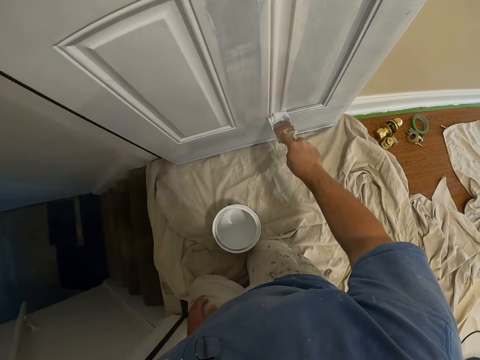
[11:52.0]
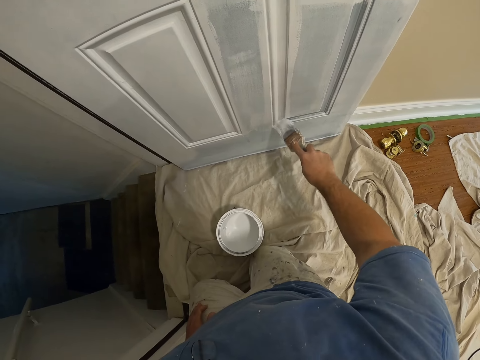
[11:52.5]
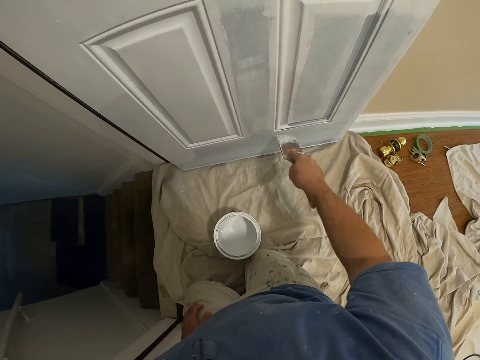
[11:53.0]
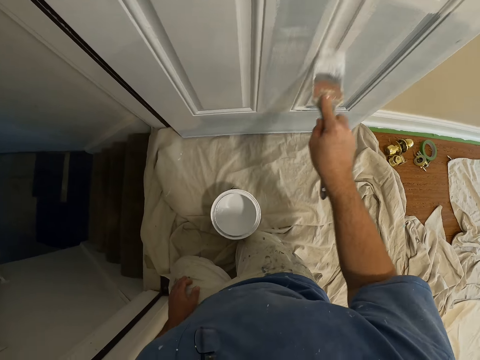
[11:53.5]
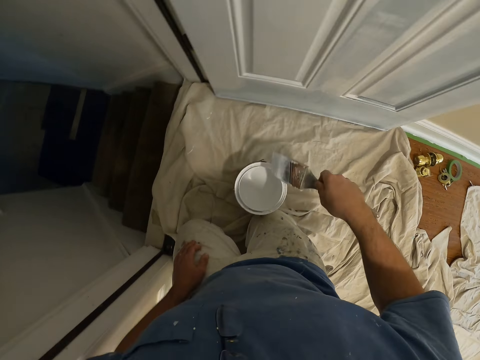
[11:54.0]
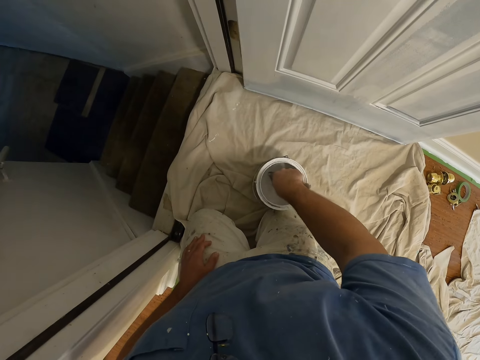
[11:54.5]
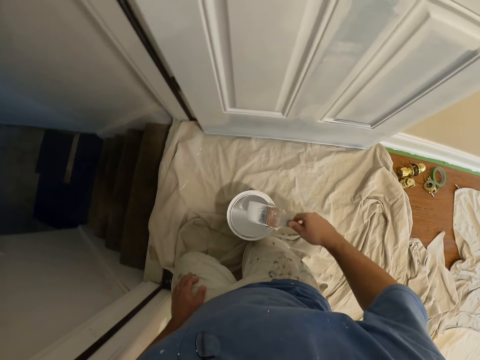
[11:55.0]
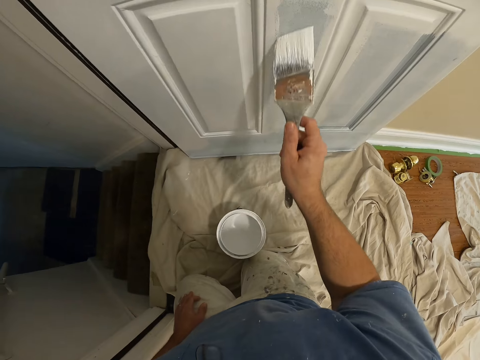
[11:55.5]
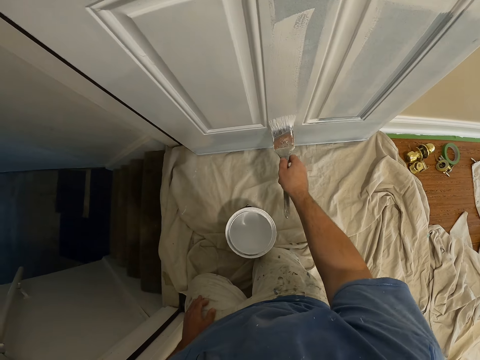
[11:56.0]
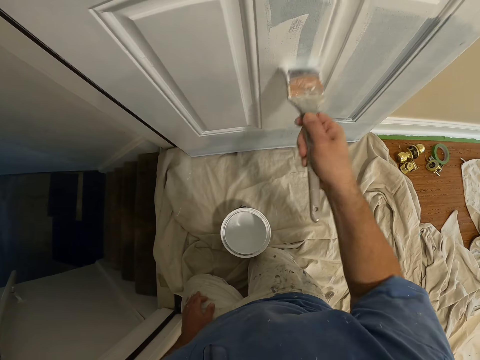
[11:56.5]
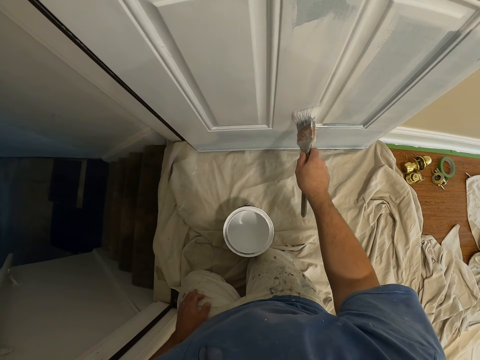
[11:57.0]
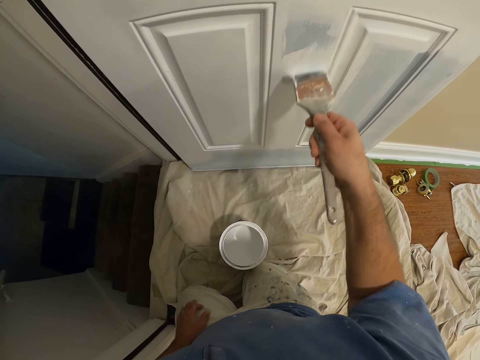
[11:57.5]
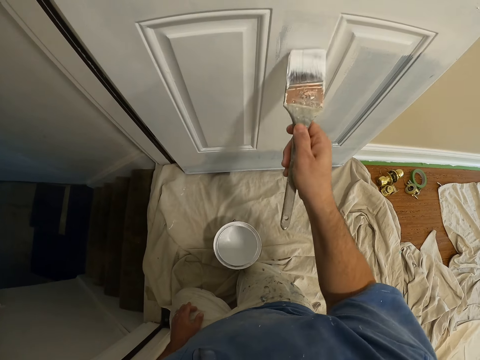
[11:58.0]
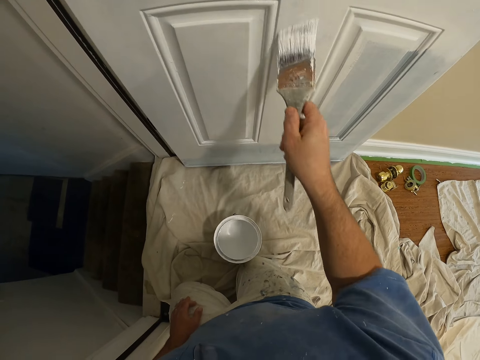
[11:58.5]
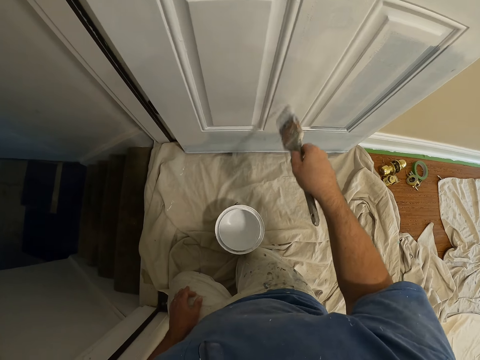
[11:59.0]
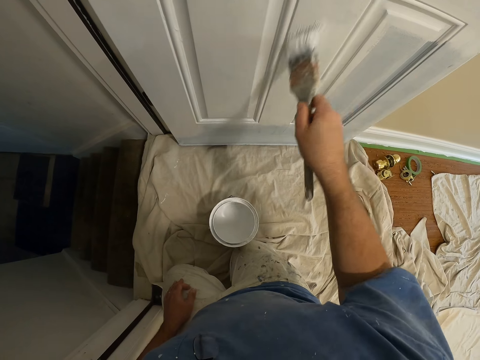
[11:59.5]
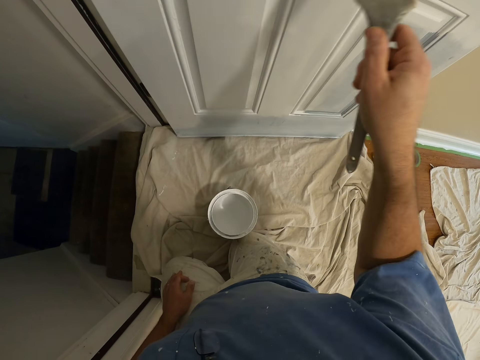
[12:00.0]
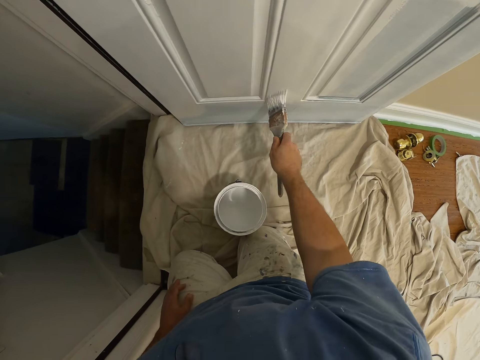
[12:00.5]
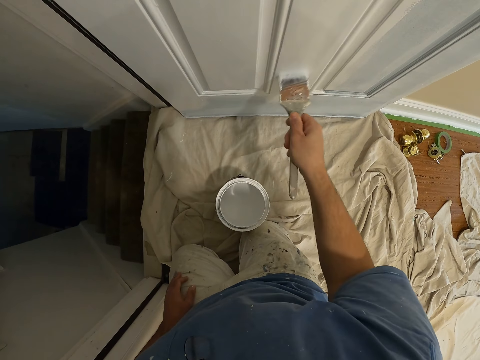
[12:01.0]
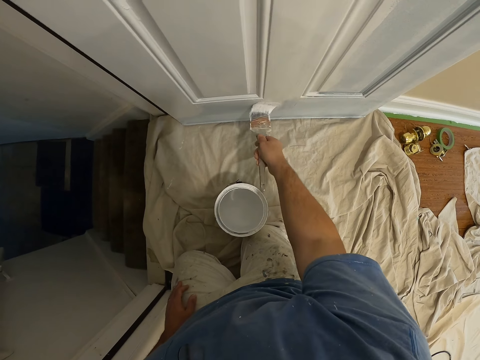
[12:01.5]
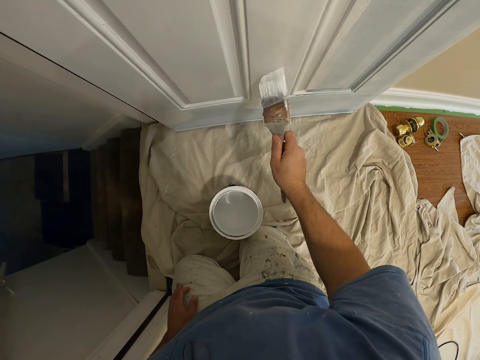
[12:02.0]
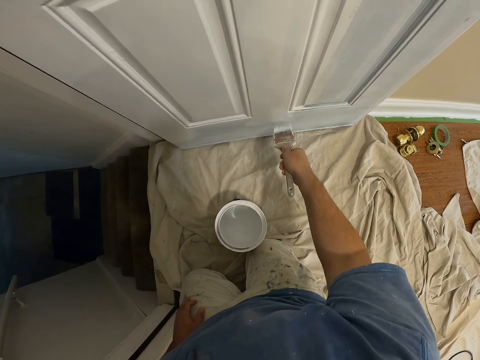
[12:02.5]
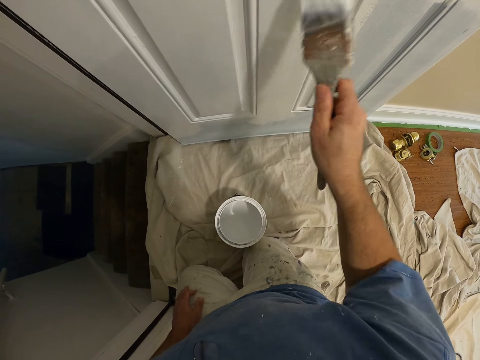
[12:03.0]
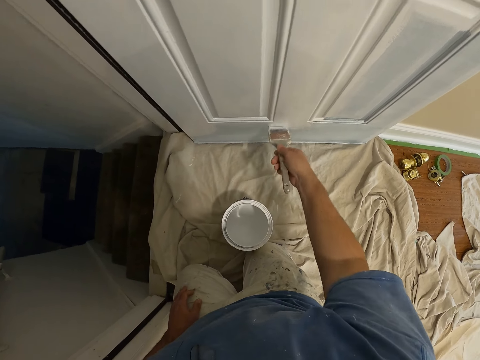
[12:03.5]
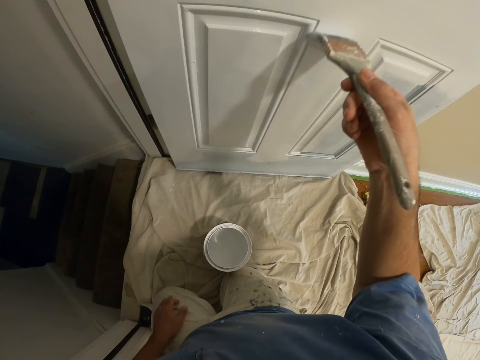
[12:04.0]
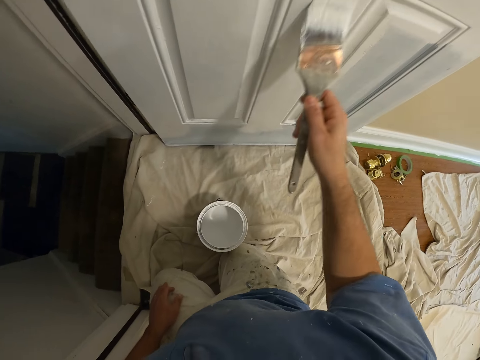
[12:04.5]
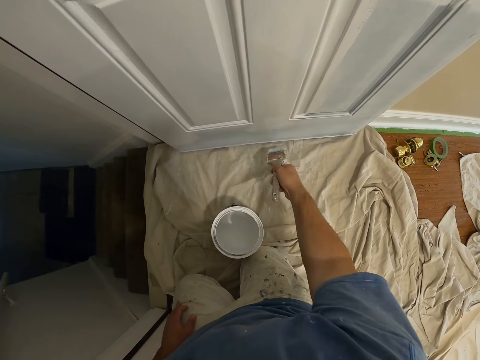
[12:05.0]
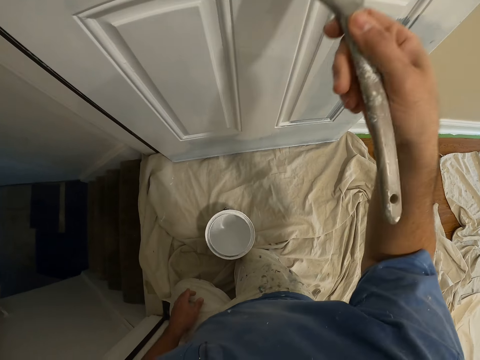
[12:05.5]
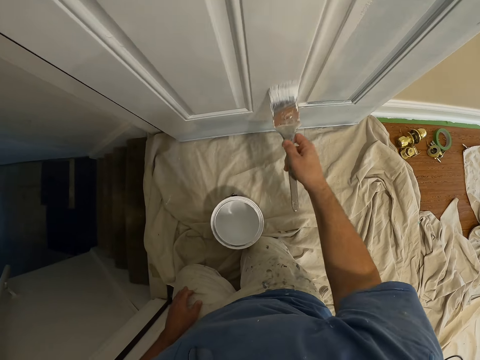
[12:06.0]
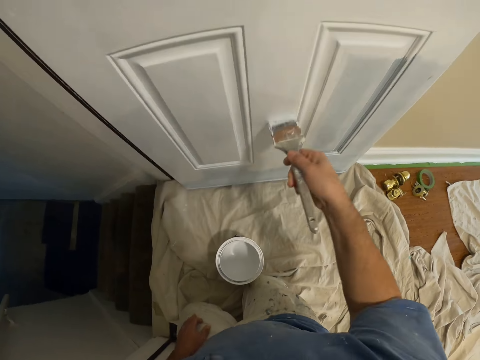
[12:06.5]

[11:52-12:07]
The camera wearer dips the paintbrush in the paint can. They paint the door using the paintbrush.

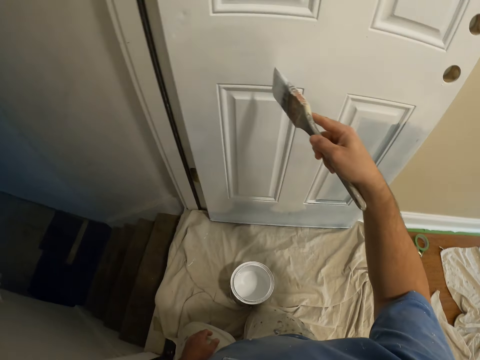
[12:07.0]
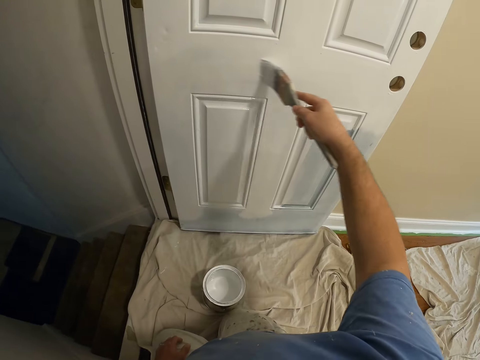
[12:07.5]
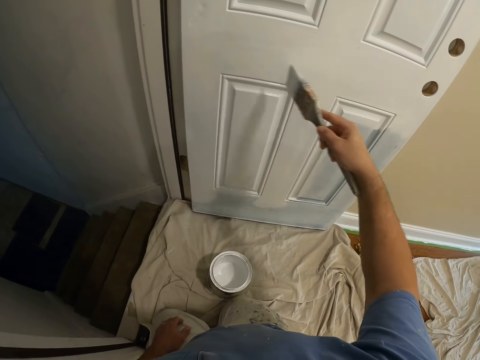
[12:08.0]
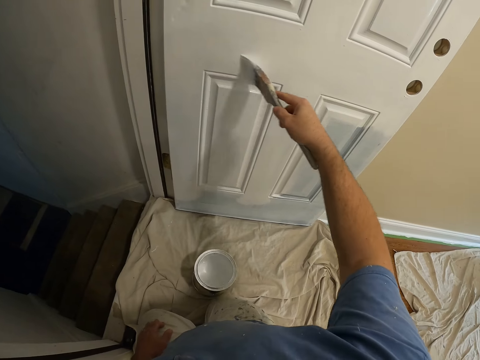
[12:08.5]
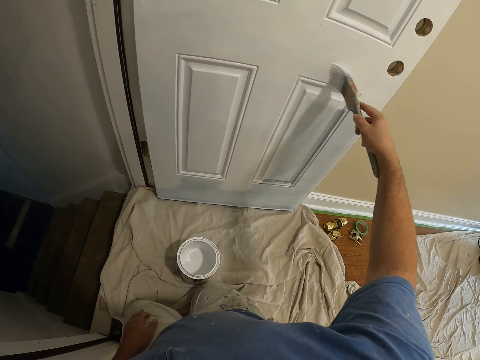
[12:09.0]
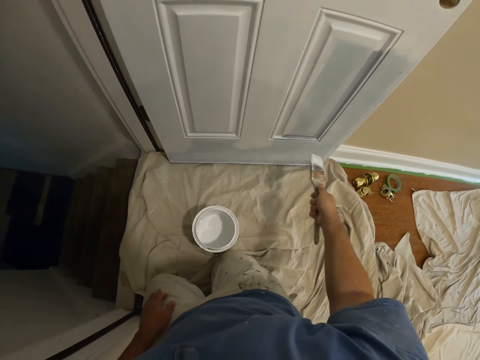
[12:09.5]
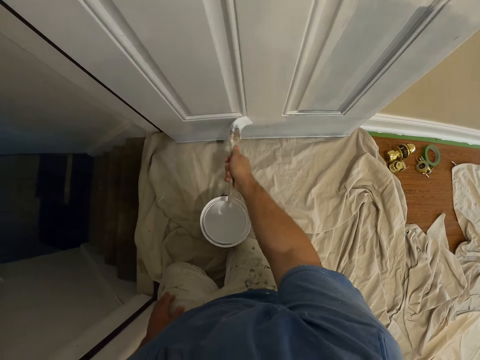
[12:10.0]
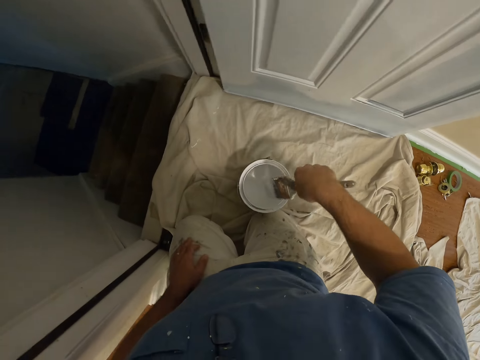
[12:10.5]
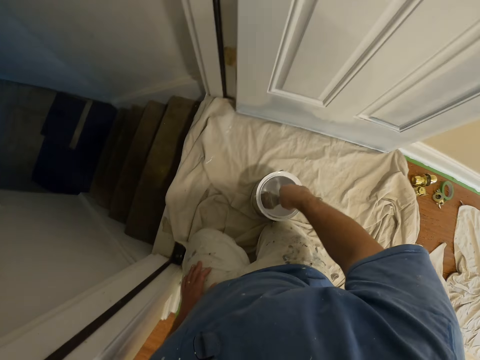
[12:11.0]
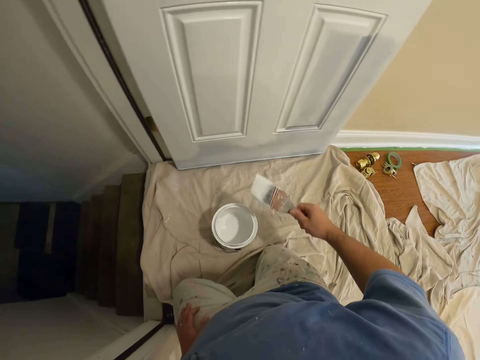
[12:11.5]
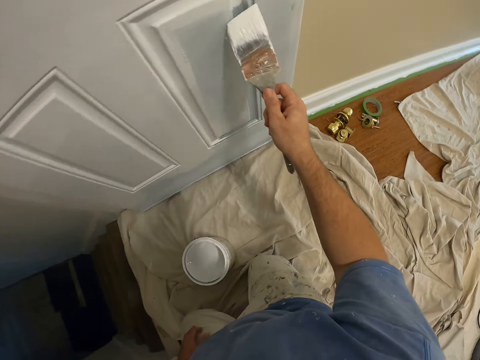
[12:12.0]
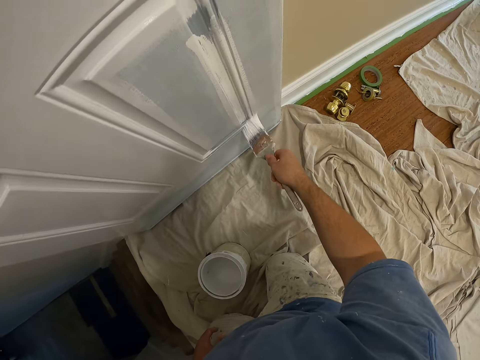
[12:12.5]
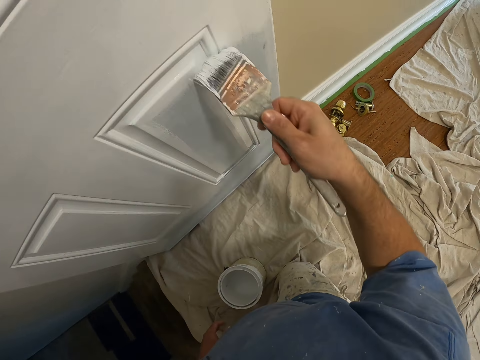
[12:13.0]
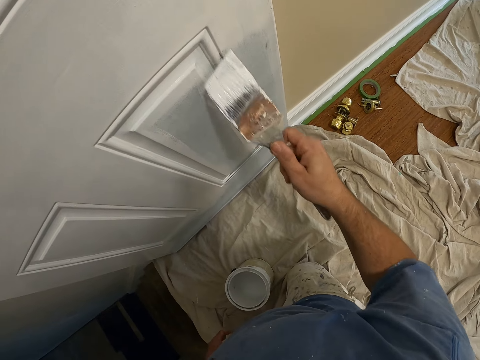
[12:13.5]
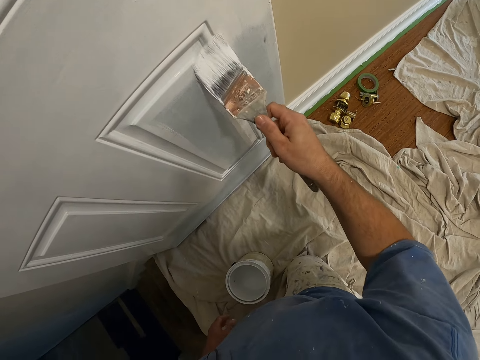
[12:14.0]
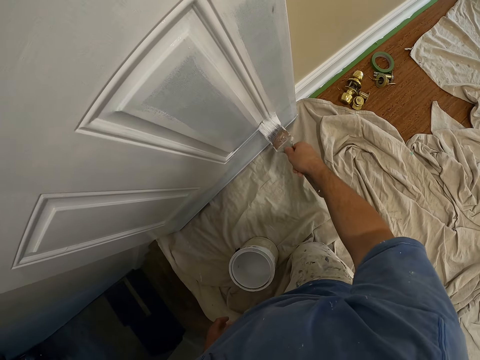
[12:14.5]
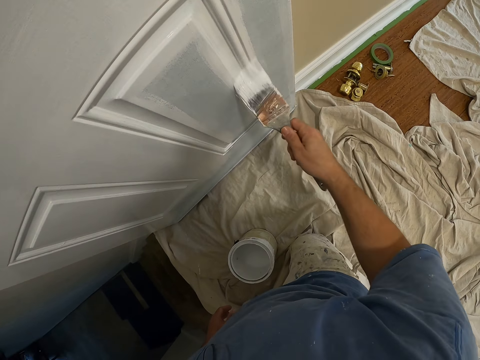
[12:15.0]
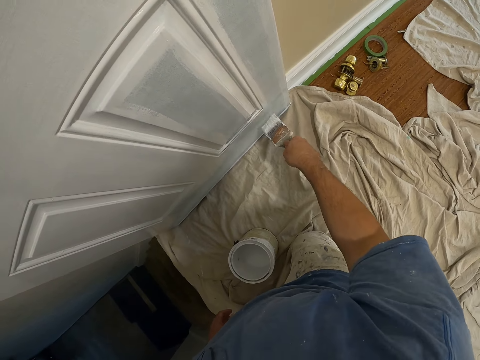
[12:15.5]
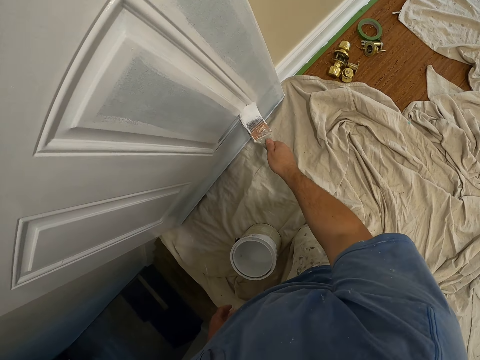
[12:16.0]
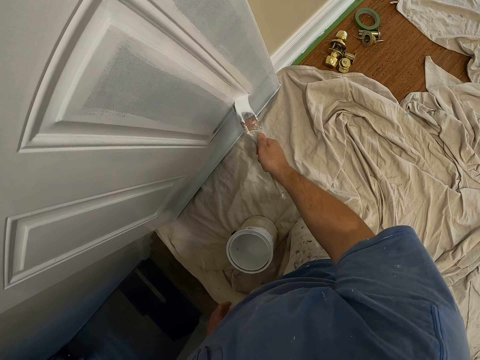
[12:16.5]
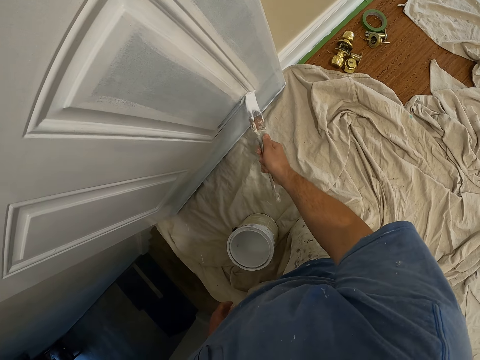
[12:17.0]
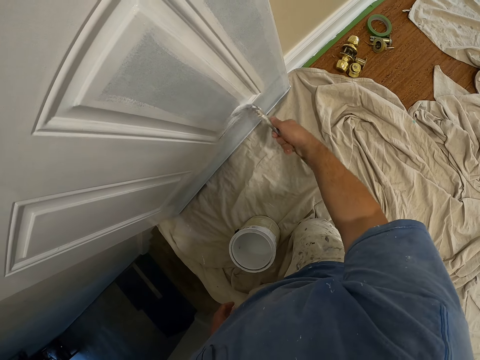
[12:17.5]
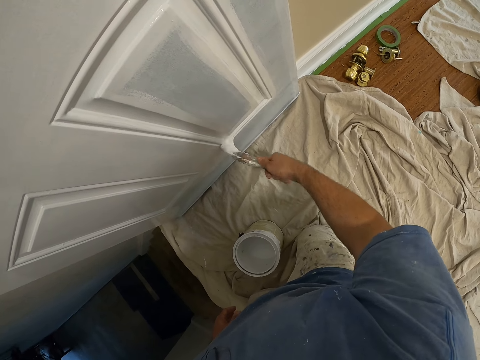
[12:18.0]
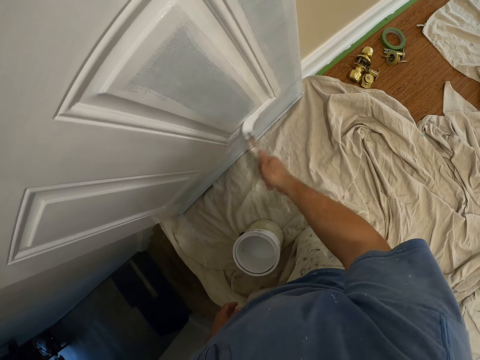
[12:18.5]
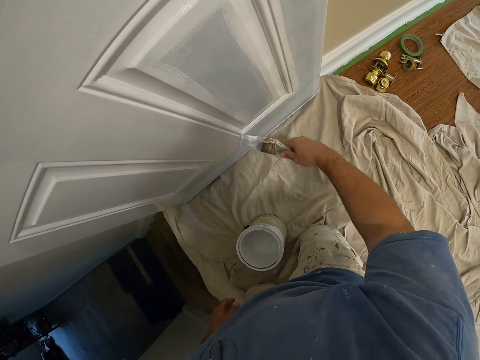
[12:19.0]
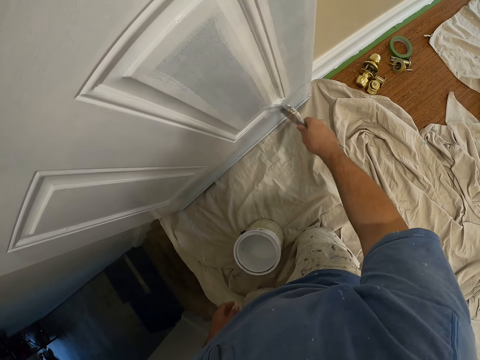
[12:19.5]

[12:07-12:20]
The camera wearer dips the paintbrush in the paint can. They paint the door using the paintbrush.
